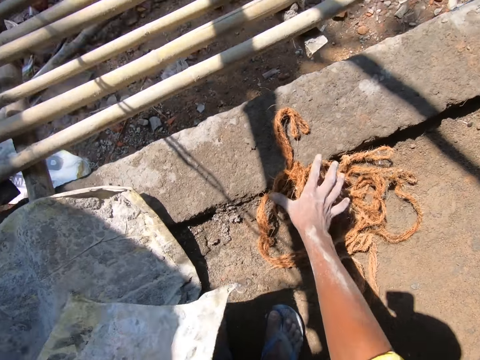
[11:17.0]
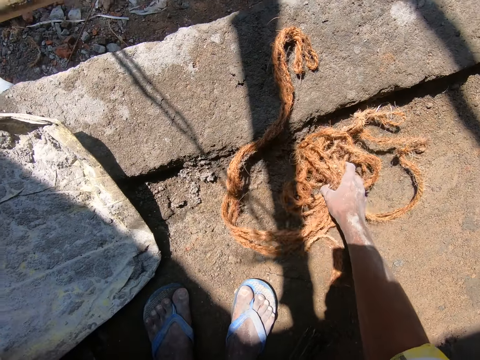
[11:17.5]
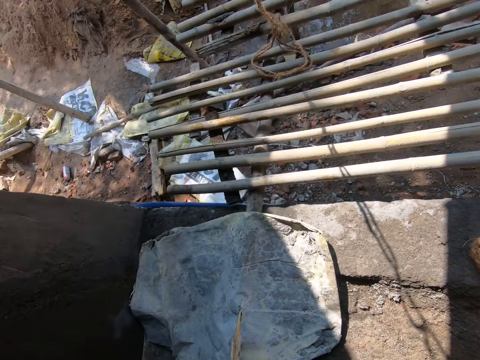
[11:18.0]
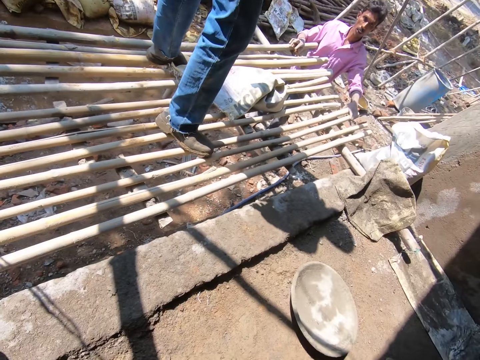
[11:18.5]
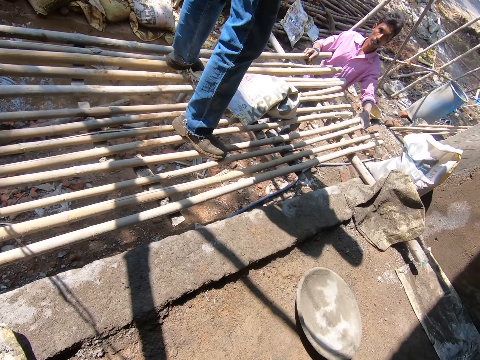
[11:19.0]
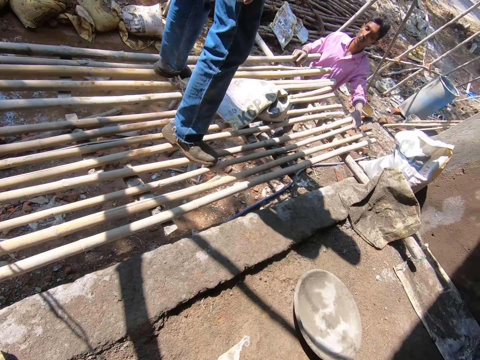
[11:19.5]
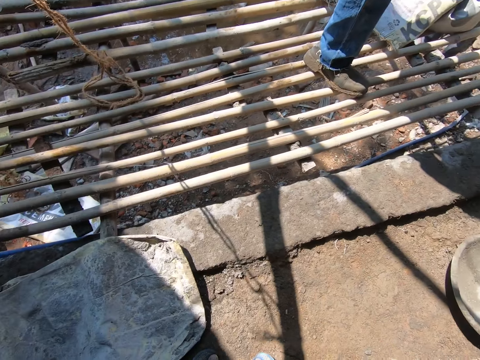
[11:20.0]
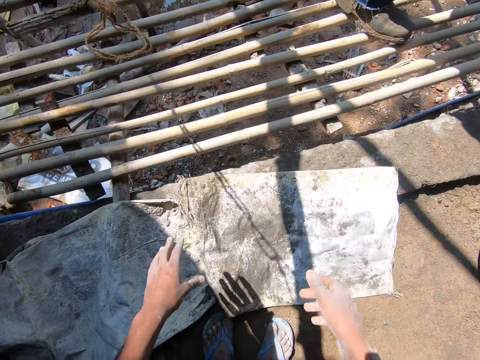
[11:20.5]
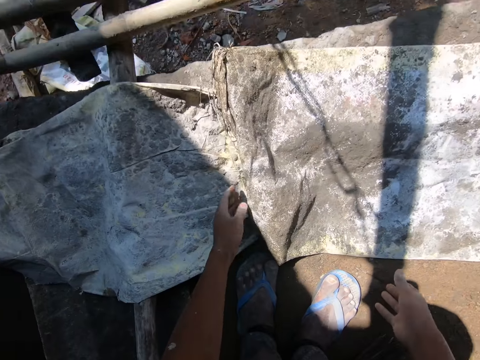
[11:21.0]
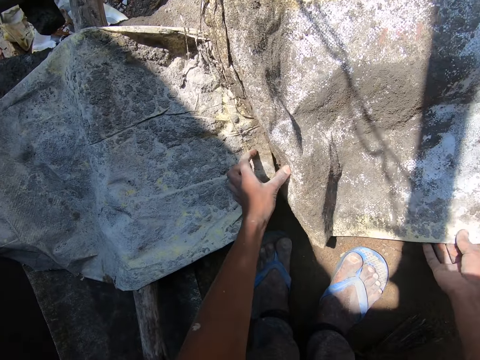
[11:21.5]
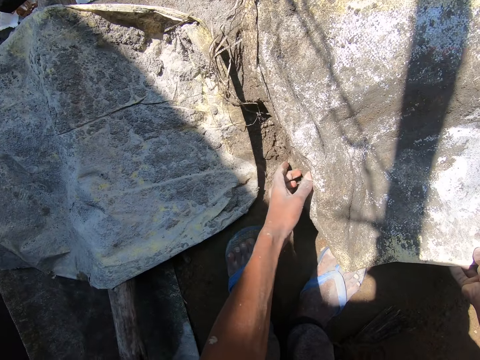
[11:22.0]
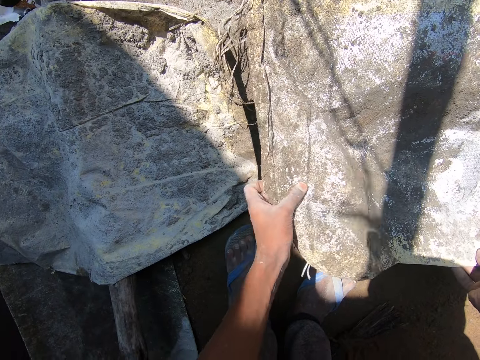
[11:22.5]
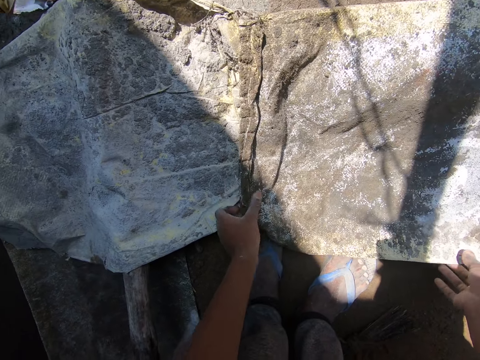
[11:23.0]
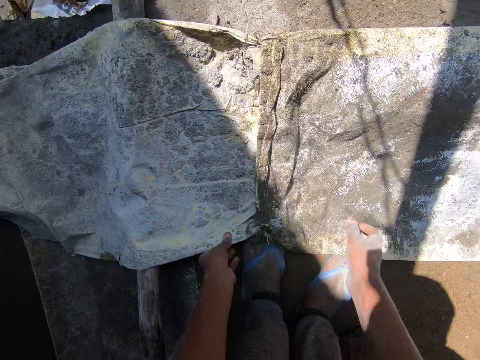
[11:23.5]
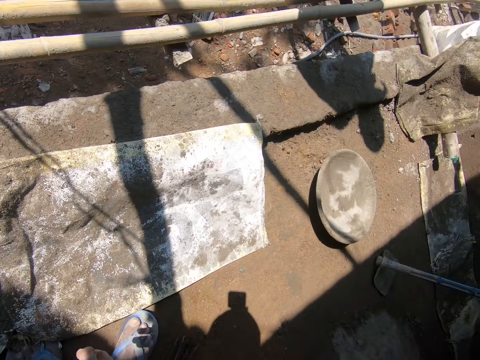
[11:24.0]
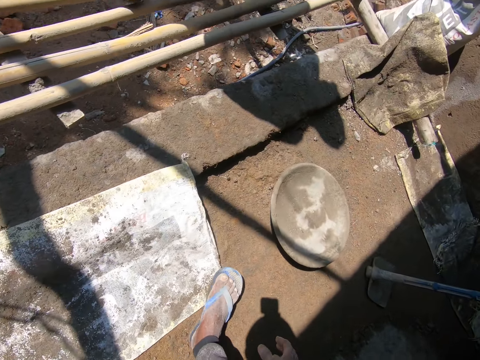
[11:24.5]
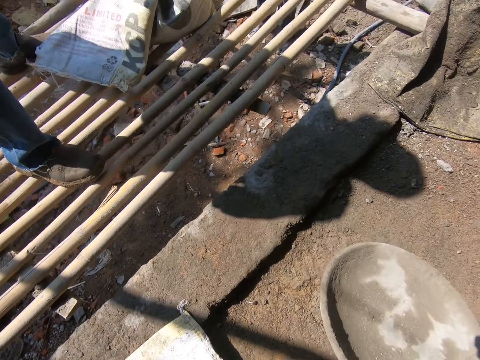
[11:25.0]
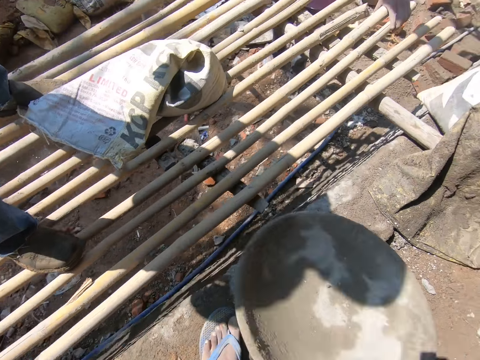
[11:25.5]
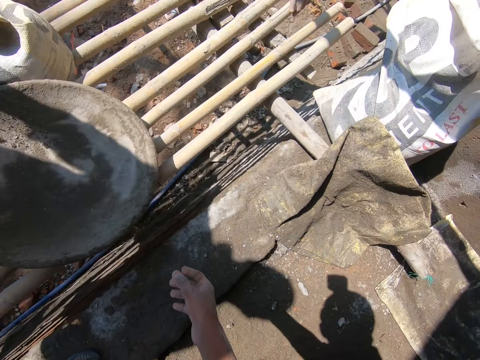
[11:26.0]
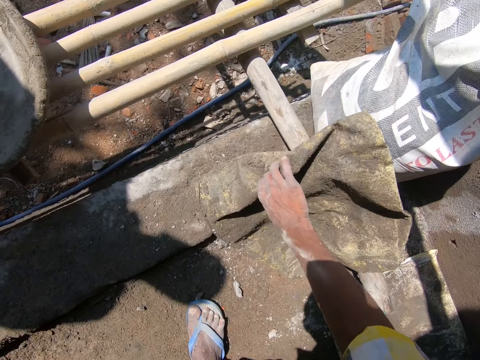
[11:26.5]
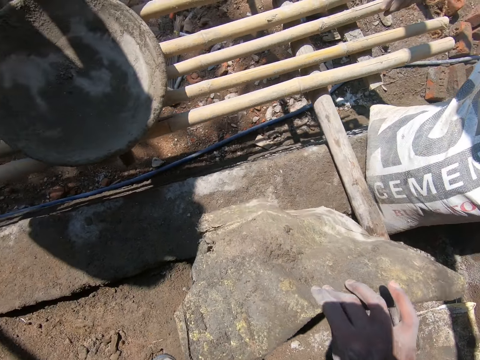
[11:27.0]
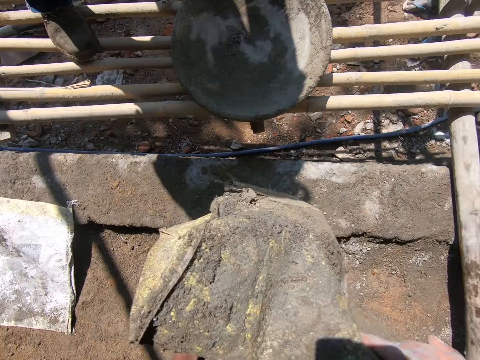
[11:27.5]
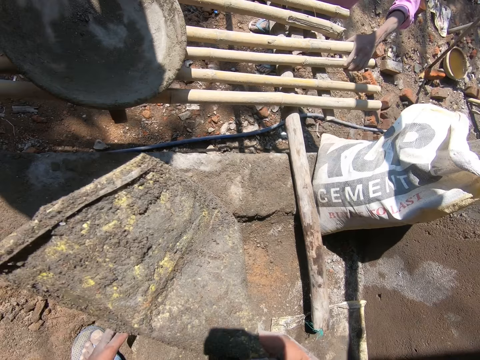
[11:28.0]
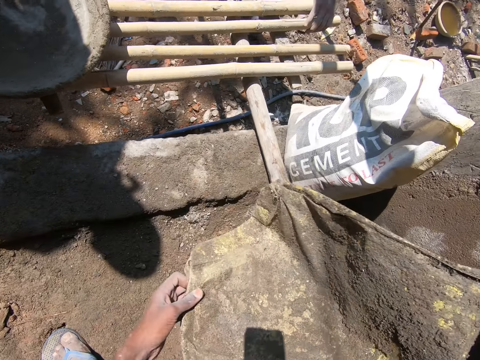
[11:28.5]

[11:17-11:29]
The camera wearer picks up a rope from the ground with his right hand. He looks at the tray on the floor. He drops the bag of cement on the ground with both hands. He adjusts the bag of cement on the ground with both hands. He spreads the cement bag on the floor. He removes both hands from the bag of cement on the ground. He pulls the bag of cement on the ground with his left hand. He looks at the tray on the floor. He picks up a pan from the ground with his right hand. He places the pan on a bamboo scaffold with his right hand. He picks up the bag of cement from the ground with his right hand. He converses with a man.

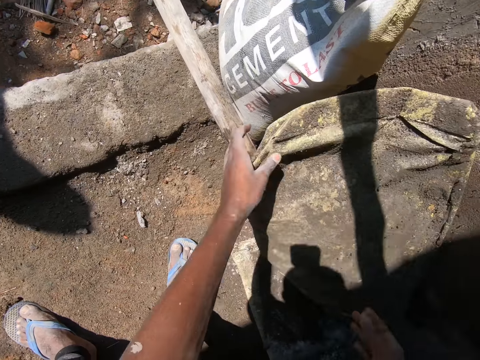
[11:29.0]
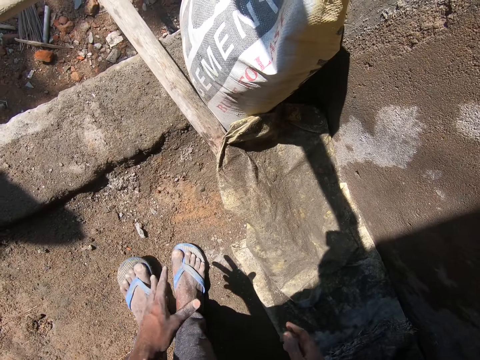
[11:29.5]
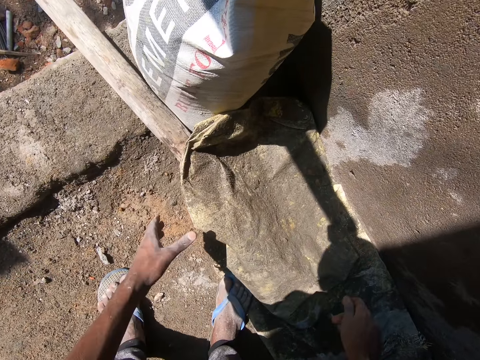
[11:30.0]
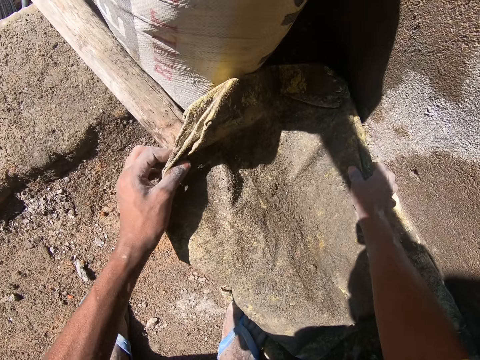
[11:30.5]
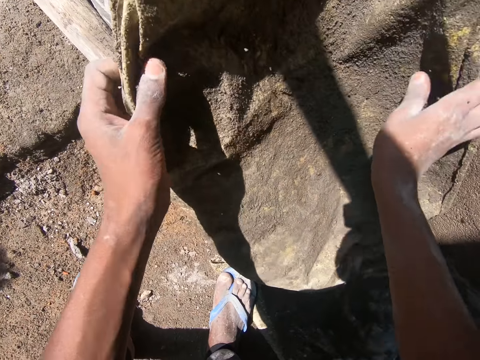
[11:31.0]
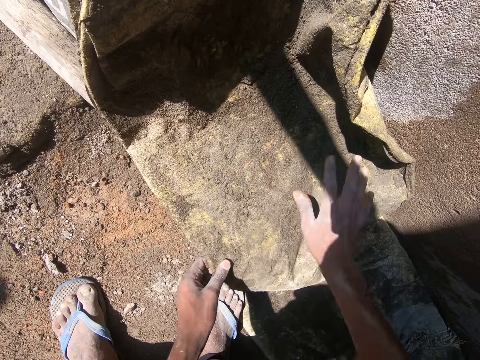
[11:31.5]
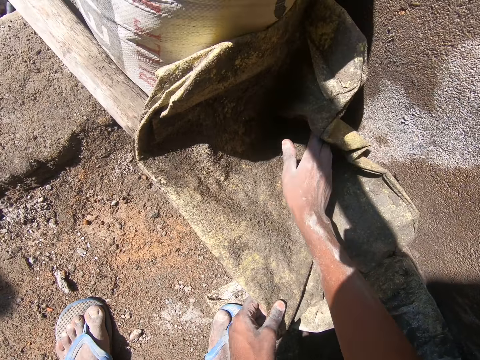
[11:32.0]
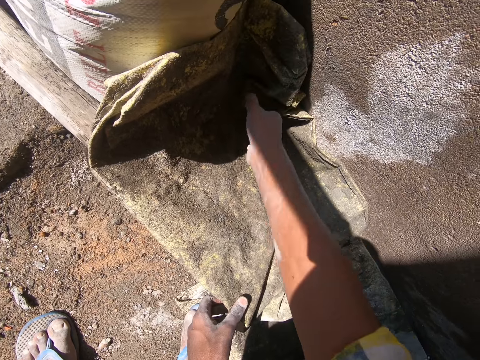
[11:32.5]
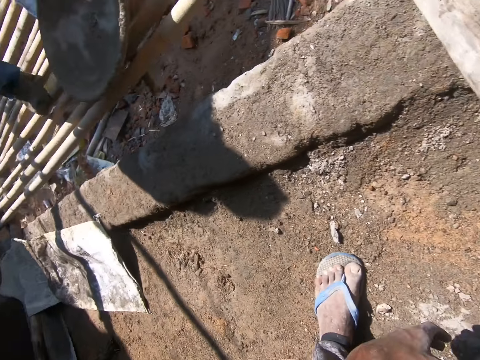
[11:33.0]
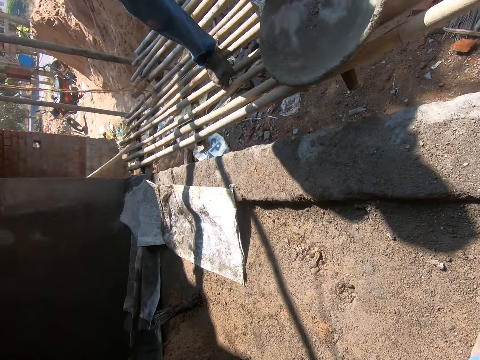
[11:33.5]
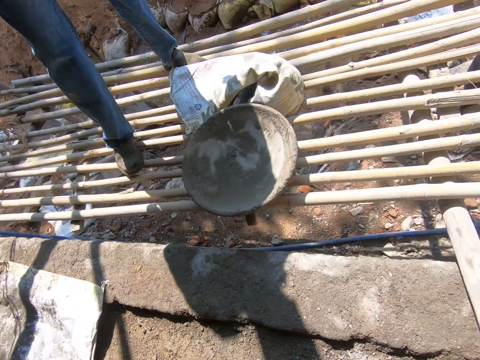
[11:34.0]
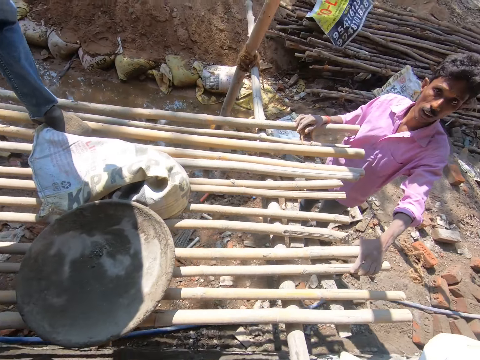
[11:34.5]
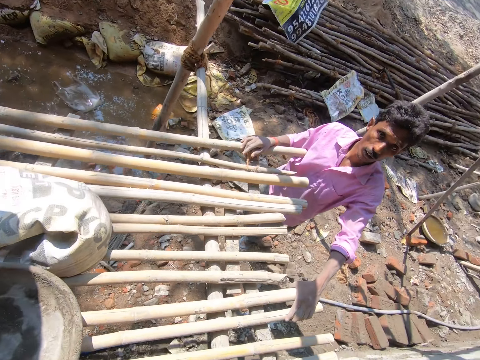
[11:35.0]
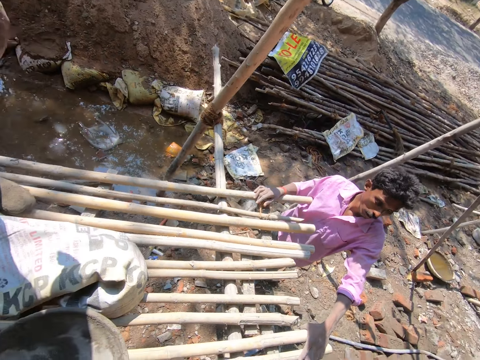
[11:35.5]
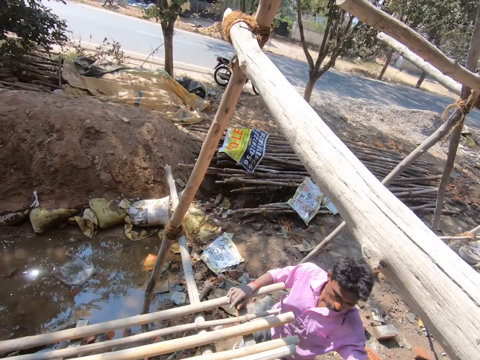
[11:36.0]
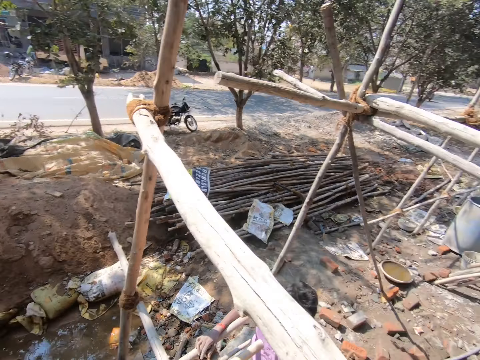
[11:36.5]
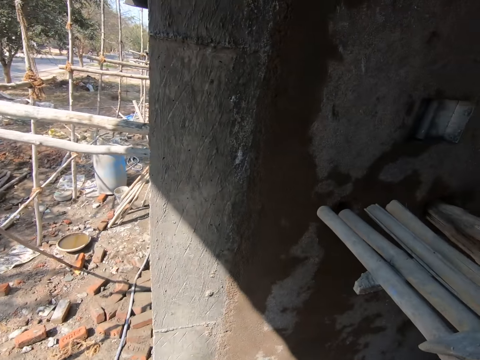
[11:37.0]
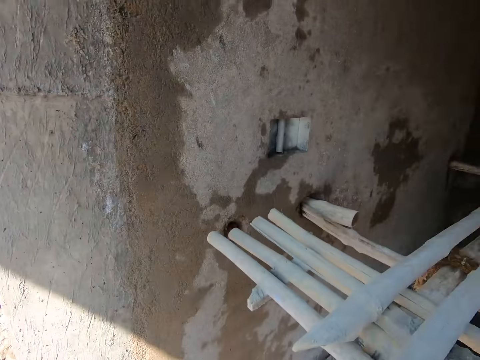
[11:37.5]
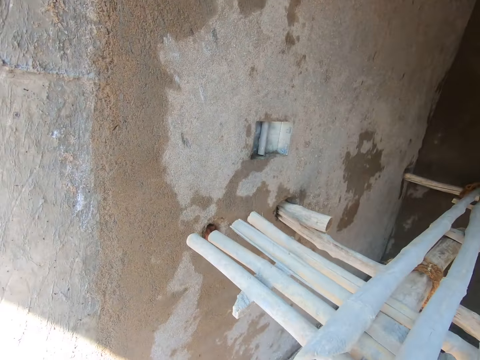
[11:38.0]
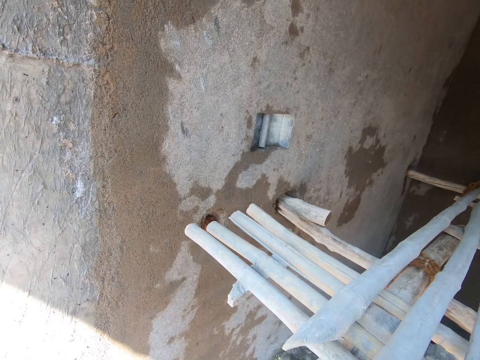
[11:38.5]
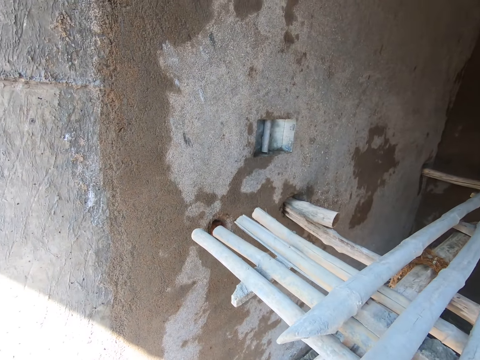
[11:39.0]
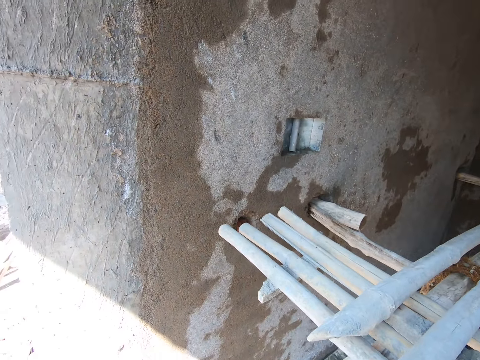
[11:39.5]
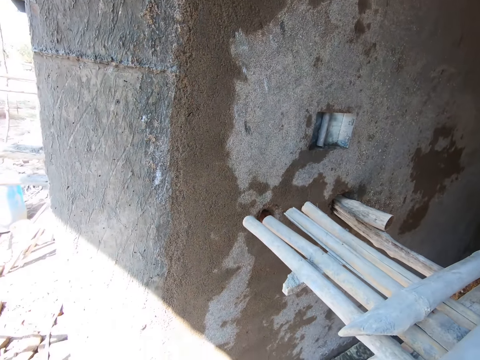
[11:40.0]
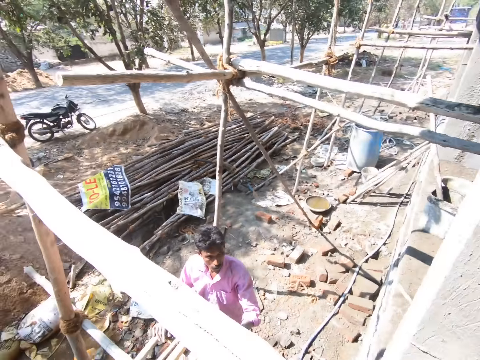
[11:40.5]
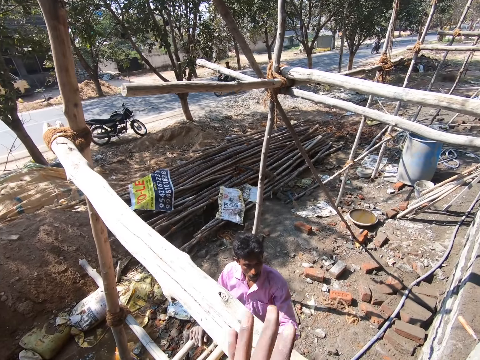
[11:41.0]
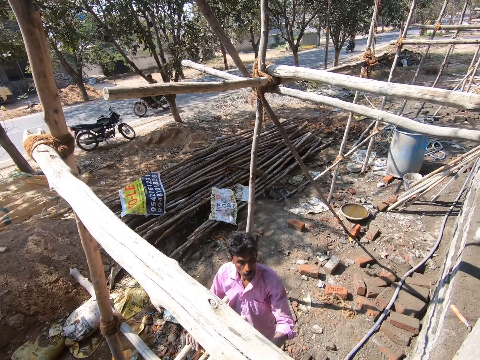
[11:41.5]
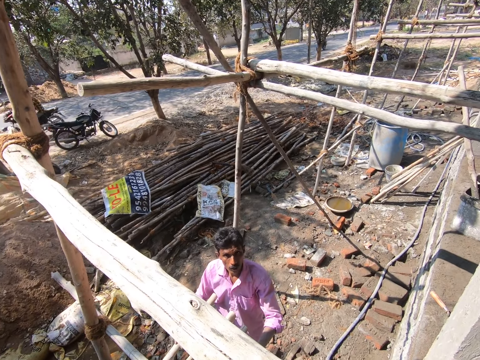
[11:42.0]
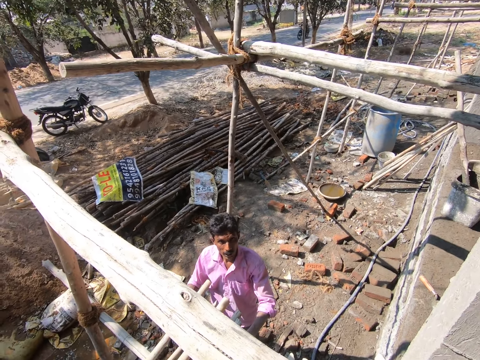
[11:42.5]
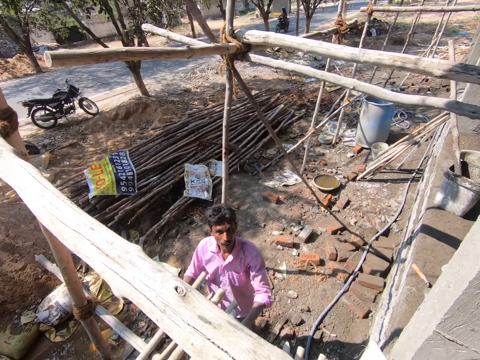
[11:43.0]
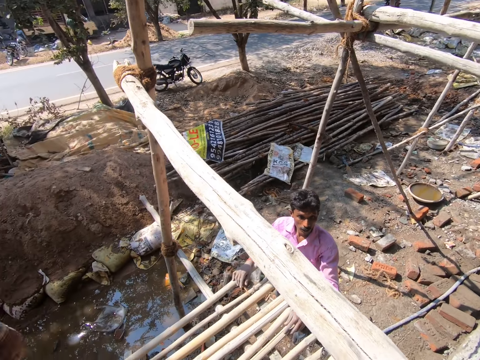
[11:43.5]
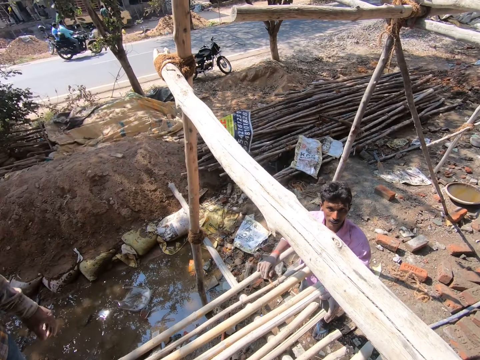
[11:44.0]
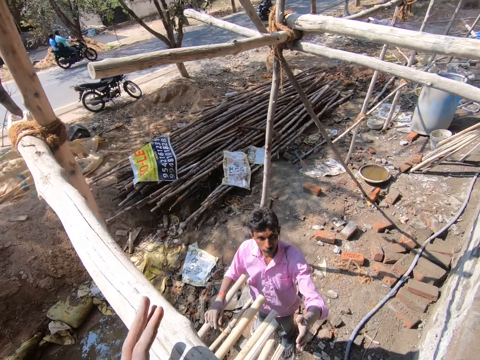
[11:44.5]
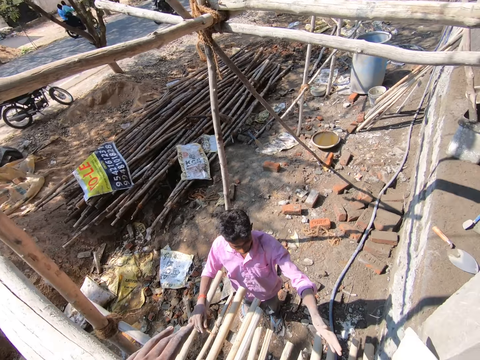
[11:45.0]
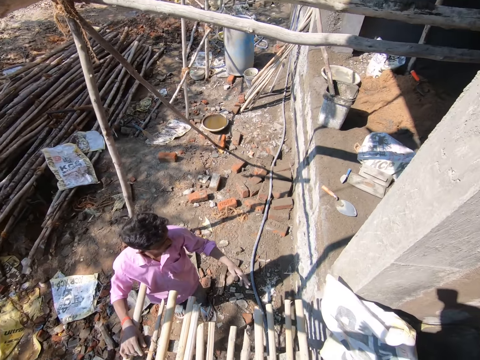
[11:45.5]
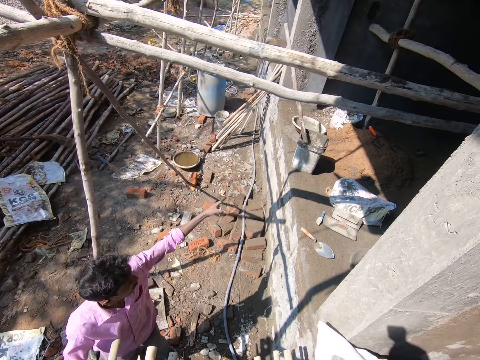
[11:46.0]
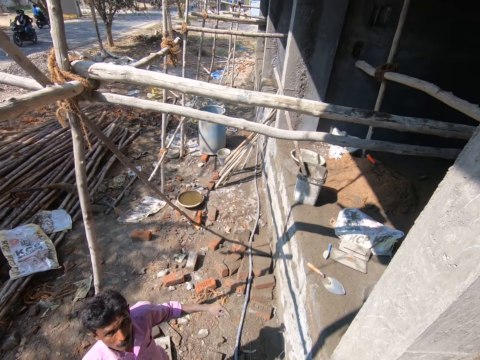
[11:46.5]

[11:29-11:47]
The camera wearer drops the bag of cement on a piece of wood on the ground with both hands. He picks up the bag of cement from the piece of wood on the ground with both hands. He converses with the man. He spreads the cement bag on the floor. He places the bag of cement on the piece of wood on the ground at a bag of cement on the ground with both hands. The man converses with the camera wearer. The camera wearer holds the bag of cement on the piece of wood on the ground with his left hand. He presses the bag of cement on the piece of wood on the ground with his right hand. He looks around the construction site. He touches a bamboo scaffold with his left hand. Another man converses with the camera wearer and the first man. The first man removes his left hand from the bamboo scaffold. The camera wearer puts the hand on the wood. He looks around the construction site.
